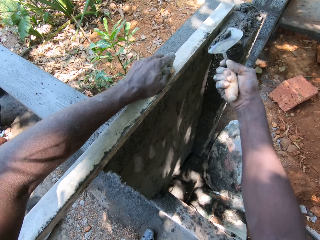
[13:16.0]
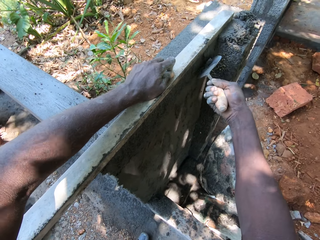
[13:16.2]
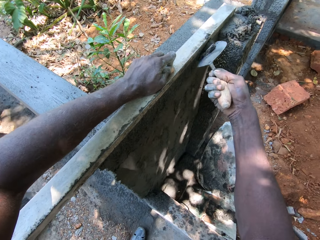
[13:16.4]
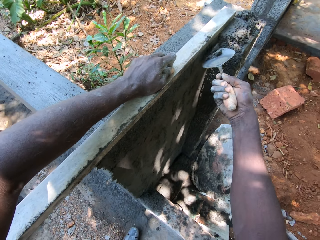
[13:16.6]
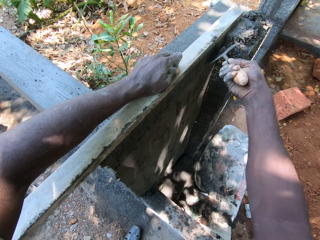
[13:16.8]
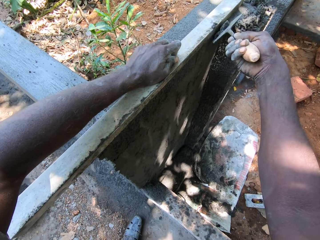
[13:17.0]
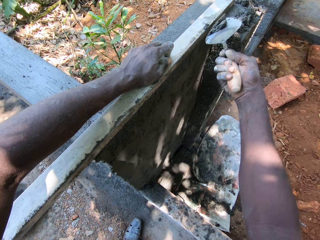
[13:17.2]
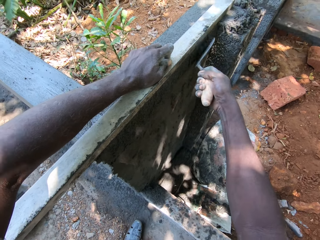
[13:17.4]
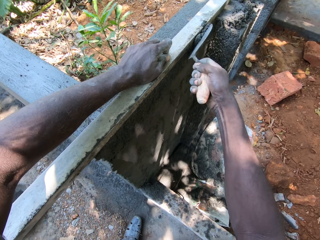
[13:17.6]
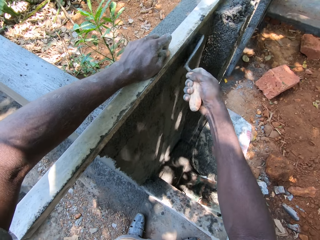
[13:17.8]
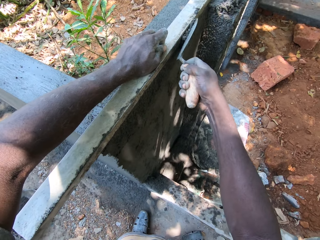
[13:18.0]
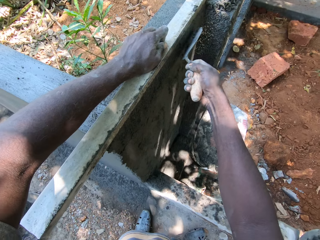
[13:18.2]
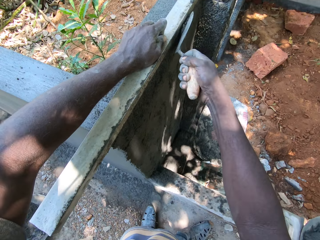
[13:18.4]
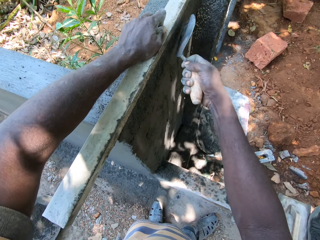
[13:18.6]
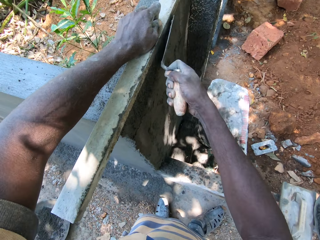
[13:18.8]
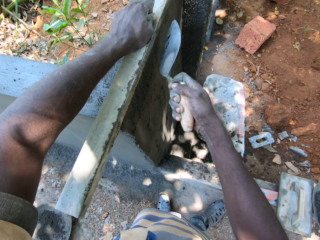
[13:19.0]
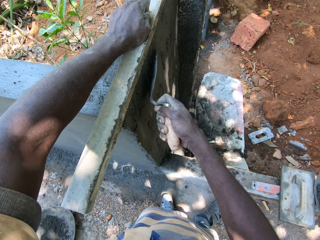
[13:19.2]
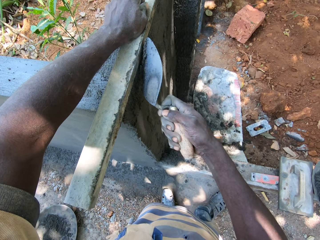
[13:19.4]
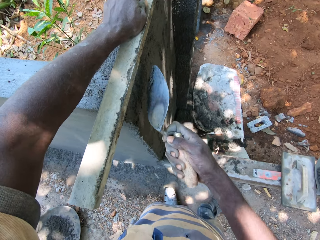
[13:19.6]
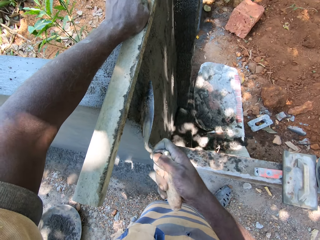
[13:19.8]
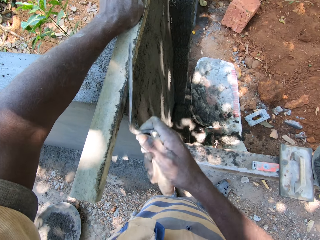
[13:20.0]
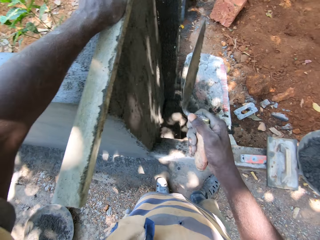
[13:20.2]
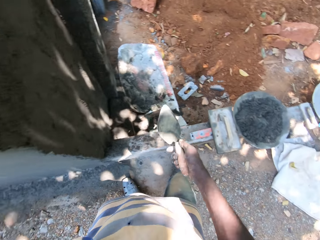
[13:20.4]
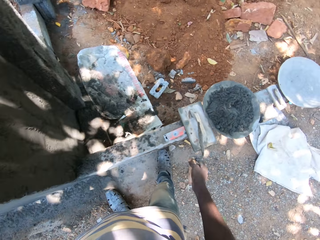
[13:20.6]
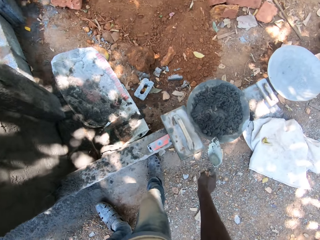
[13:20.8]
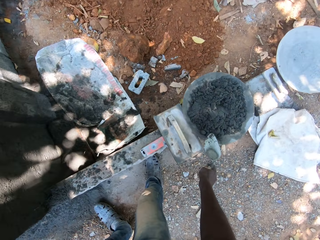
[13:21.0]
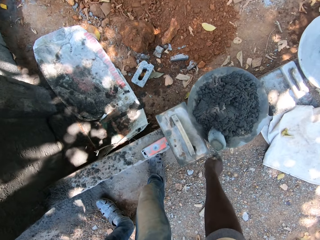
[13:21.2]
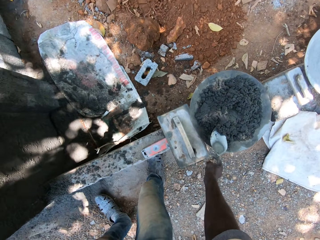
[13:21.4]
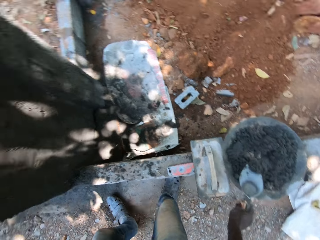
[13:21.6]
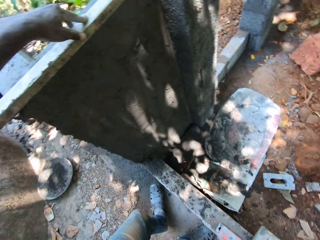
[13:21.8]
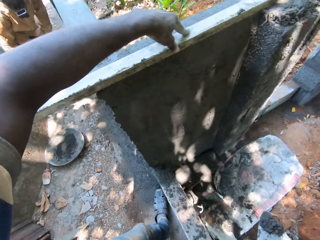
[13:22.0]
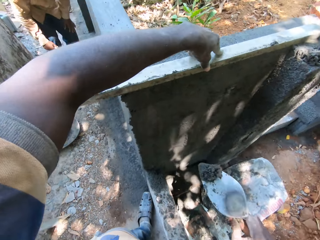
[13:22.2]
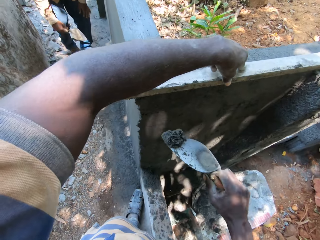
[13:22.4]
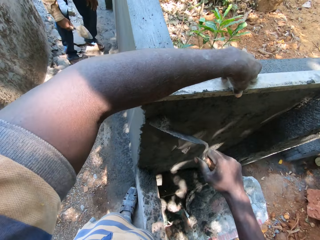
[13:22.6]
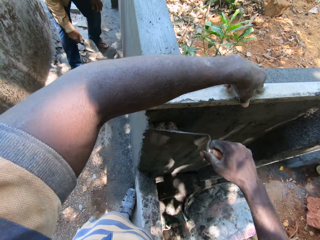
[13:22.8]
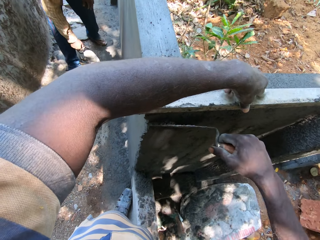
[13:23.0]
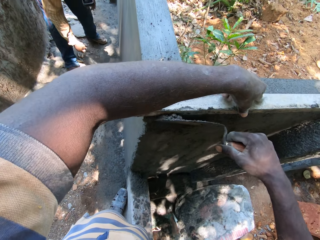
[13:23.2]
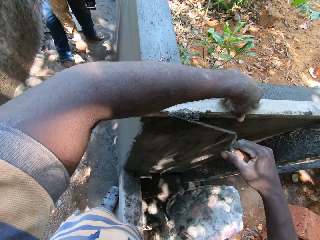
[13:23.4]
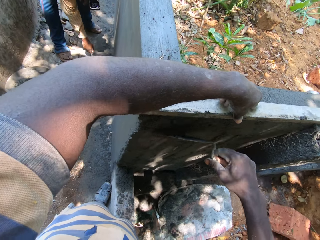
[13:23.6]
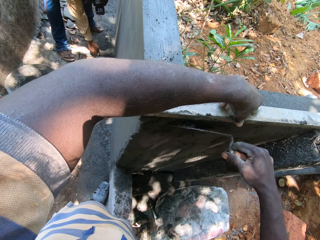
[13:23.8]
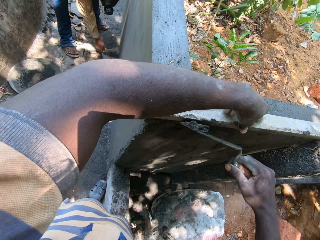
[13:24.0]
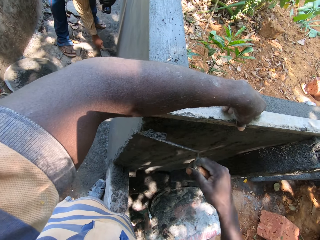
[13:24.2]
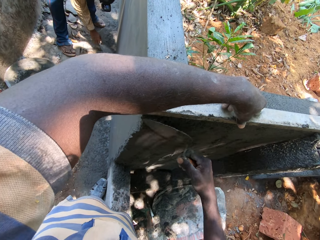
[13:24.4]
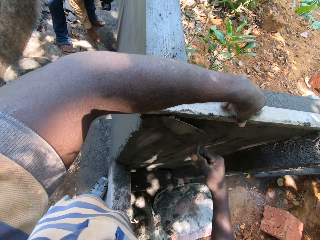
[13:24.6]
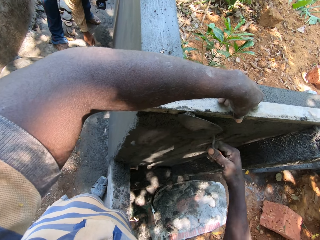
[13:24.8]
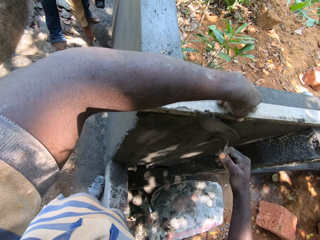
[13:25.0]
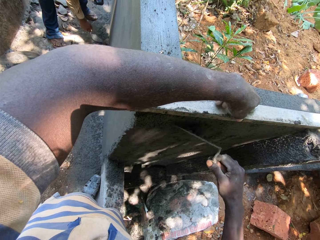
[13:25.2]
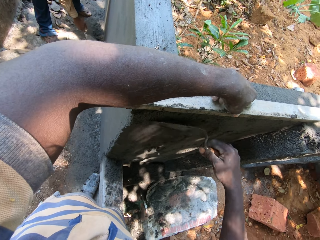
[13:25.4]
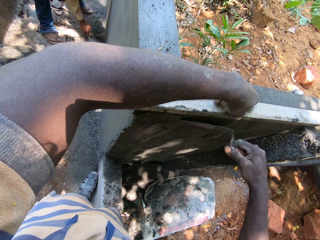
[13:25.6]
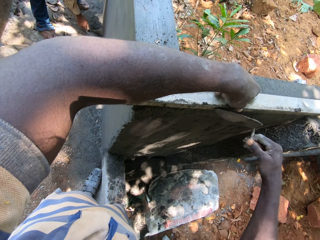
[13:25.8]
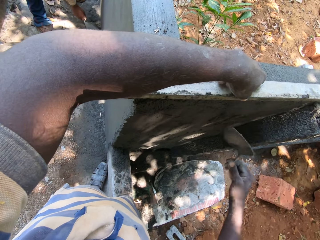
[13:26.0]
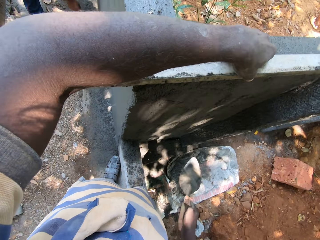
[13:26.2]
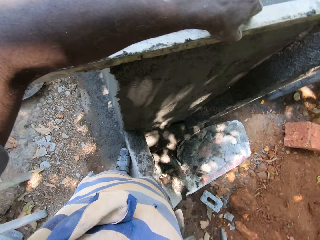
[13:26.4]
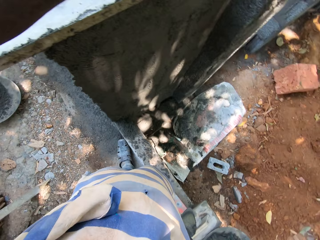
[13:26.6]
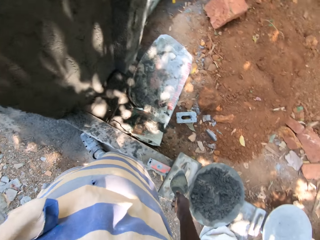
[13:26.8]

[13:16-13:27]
The camera wearer takes the cement mixture from the hand pan with the hand trowel in his right hand. He plasters the fence with the cement mixture in the hand trowel in his right hand. A man aligns the cement on the wall. The camera wearer spreads the cement on the wall.

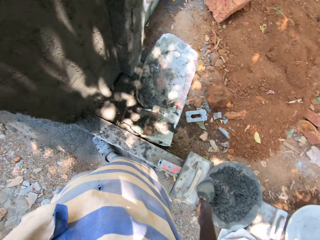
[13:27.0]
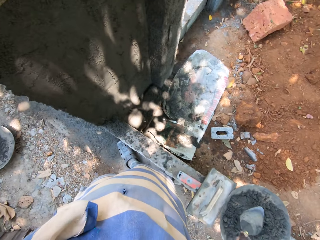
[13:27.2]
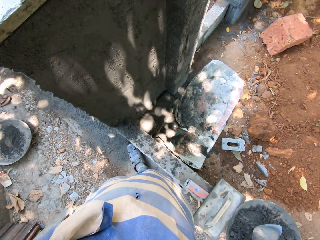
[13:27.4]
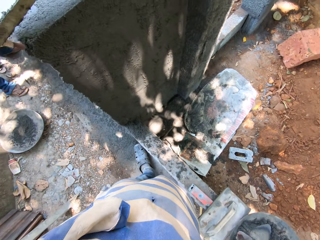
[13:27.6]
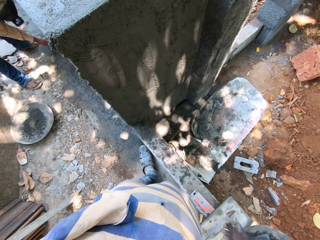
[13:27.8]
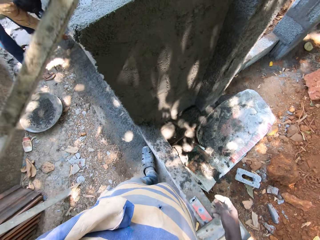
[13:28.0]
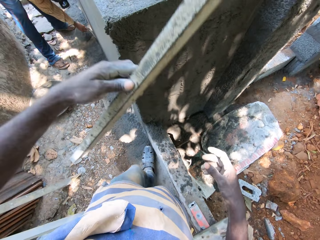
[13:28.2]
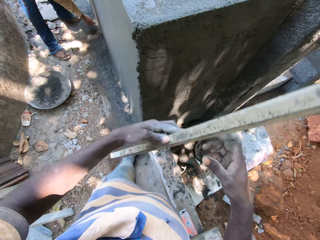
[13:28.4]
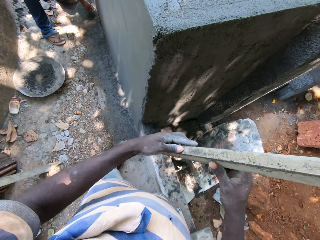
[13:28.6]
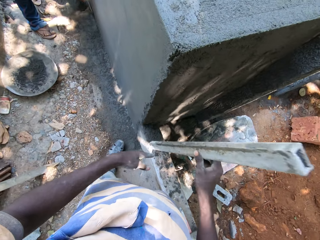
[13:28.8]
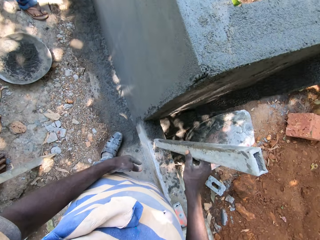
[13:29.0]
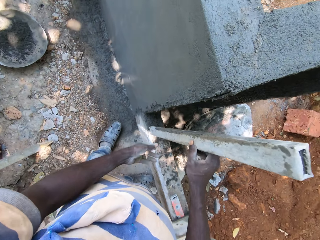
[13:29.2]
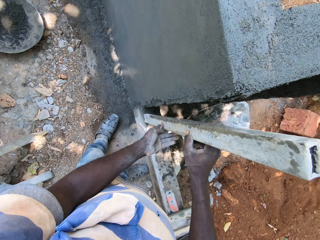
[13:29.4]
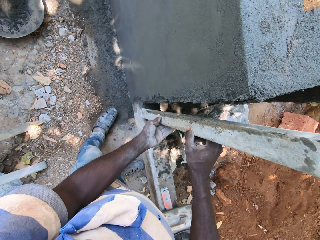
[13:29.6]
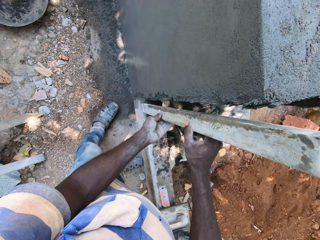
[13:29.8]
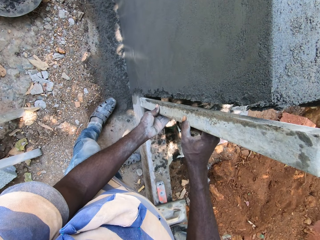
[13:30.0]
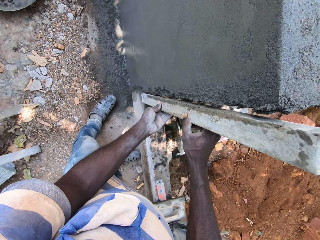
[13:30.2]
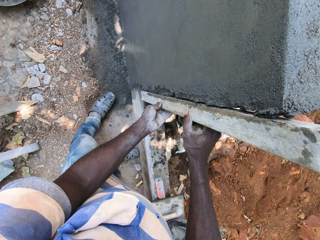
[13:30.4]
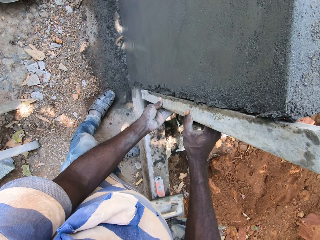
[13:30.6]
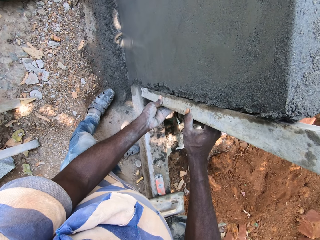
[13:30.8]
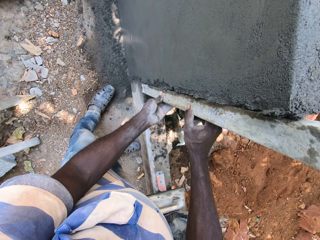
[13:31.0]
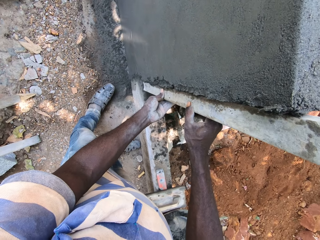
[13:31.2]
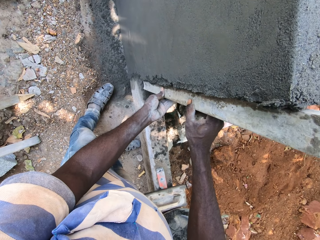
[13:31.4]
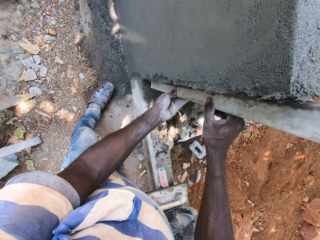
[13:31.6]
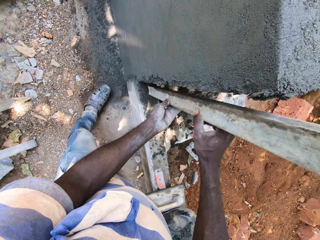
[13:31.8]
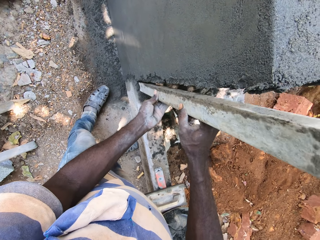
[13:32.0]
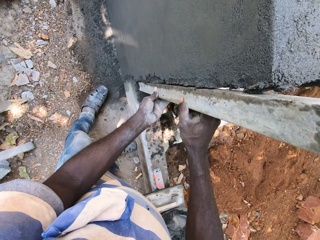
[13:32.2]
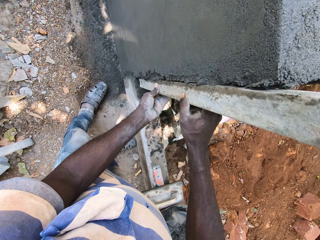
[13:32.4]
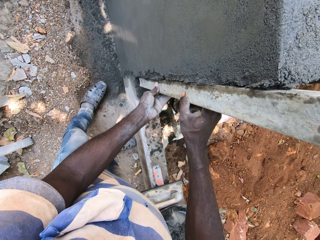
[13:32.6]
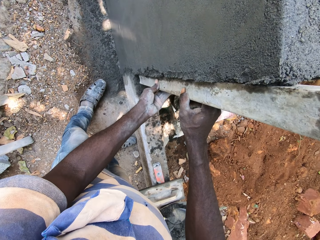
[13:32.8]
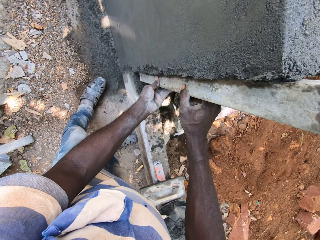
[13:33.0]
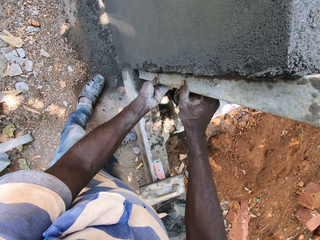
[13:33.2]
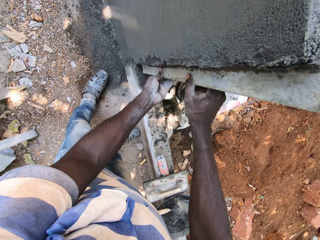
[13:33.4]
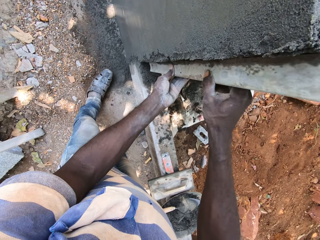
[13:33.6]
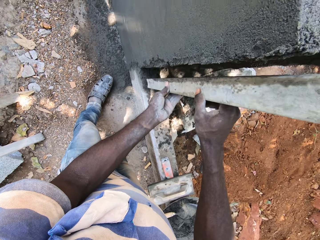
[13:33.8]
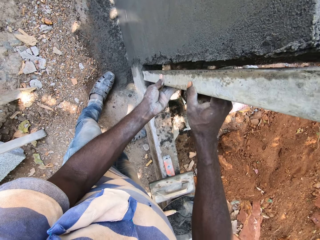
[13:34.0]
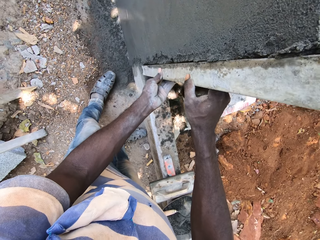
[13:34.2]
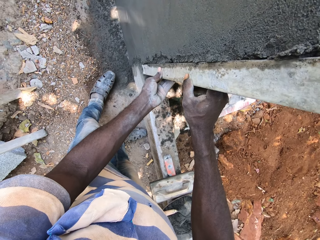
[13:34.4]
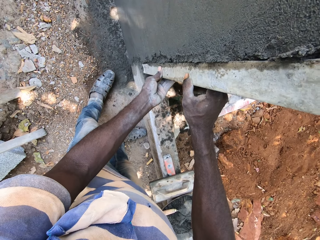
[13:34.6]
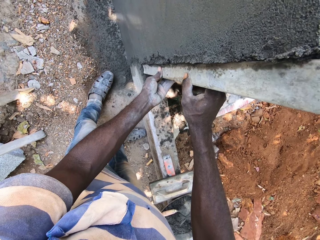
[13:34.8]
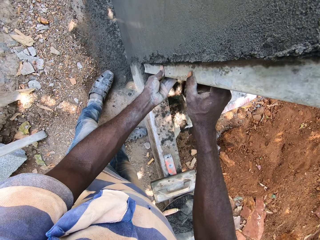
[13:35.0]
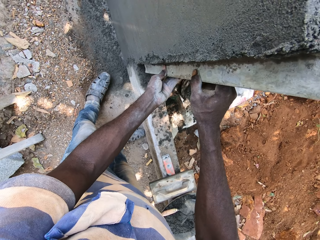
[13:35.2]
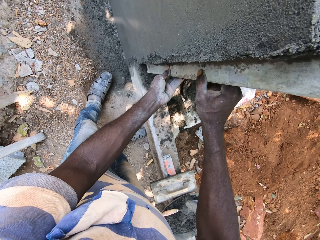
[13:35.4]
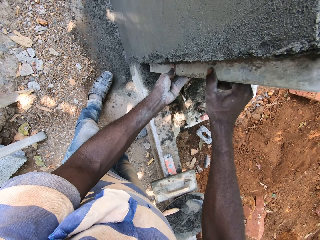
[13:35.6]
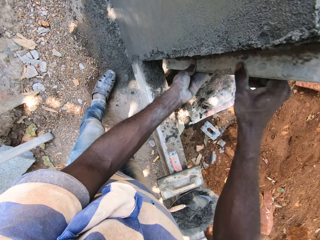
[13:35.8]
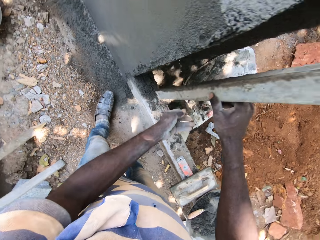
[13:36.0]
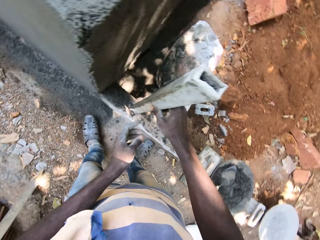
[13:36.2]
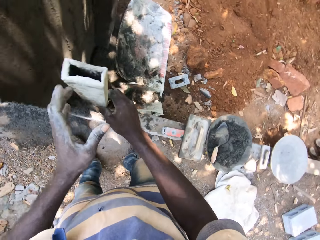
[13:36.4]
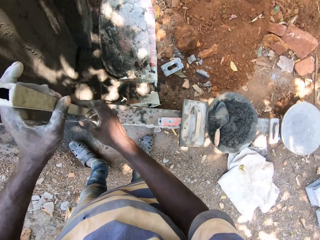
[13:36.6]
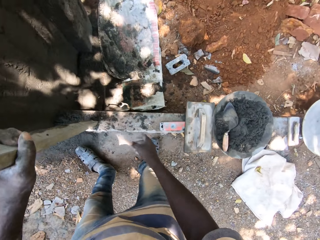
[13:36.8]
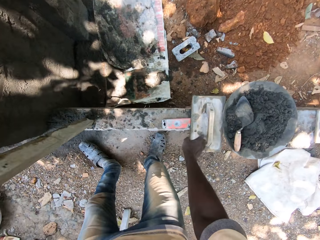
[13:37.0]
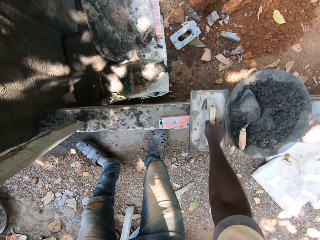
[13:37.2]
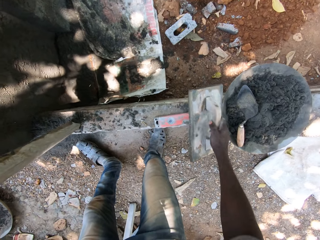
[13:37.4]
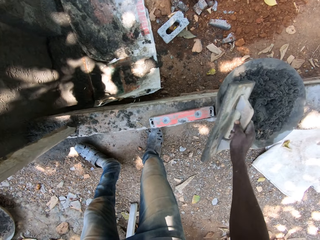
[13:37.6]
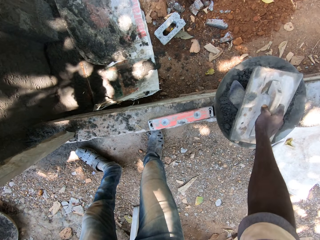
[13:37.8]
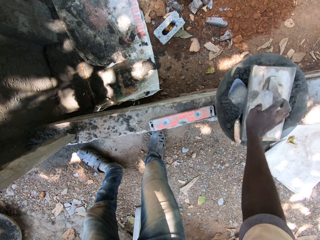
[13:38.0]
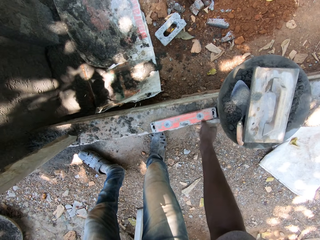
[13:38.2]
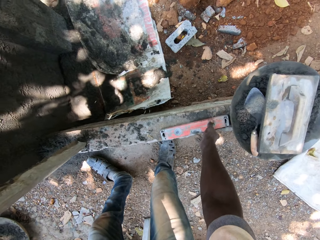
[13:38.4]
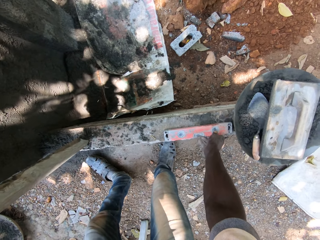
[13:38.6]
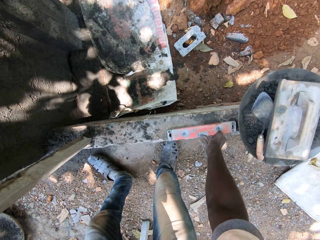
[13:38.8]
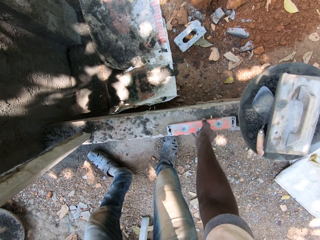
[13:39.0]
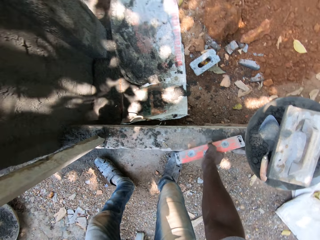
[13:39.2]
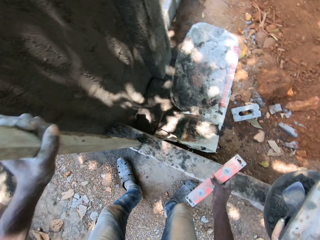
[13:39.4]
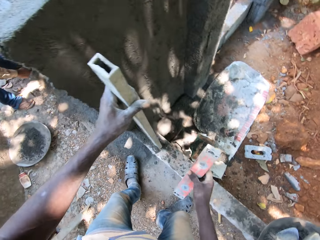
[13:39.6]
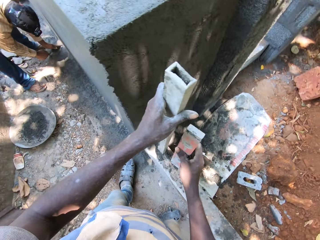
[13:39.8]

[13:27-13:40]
The camera wearer removes the metal rod from the fence with his left hand. He drops the trowel. He passes the metal rod from his left hand to his right hand. A man aligns the cement on the wall. The camera wearer knocks the wood. He holds the metal rod with both hands. He levels the fence with the metal rod using both hands. He holds the metal rod with his right hand. He passes the metal rod from his right hand to his left hand. He picks the wooden level trowel from the ground with his right hand. He drops the wooden level trowel in the hand pan with his right hand. He picks the level from the ground with his right hand.
